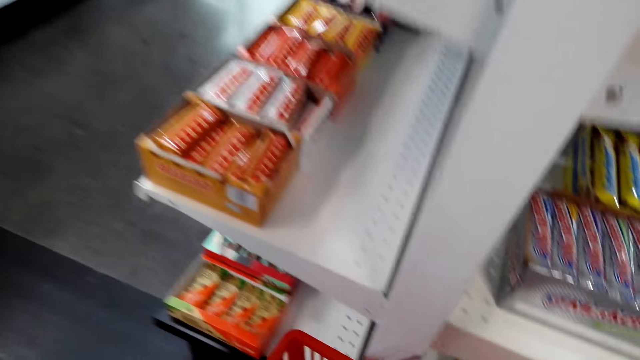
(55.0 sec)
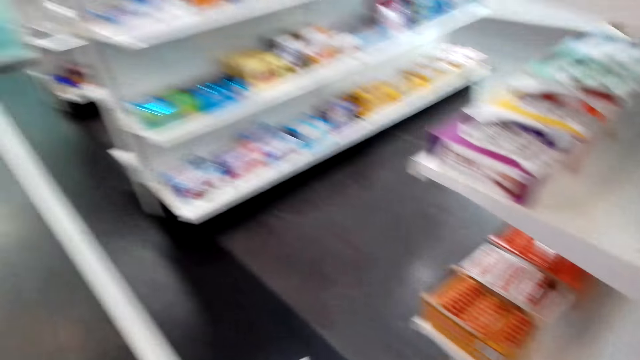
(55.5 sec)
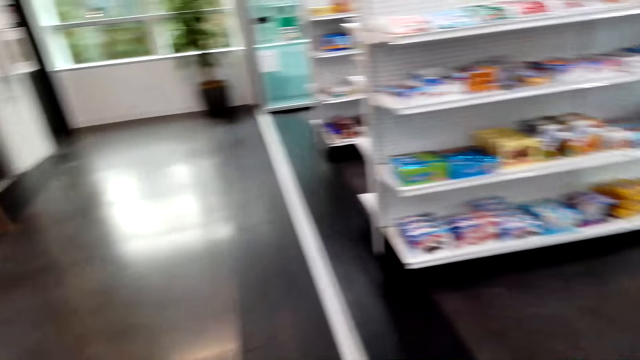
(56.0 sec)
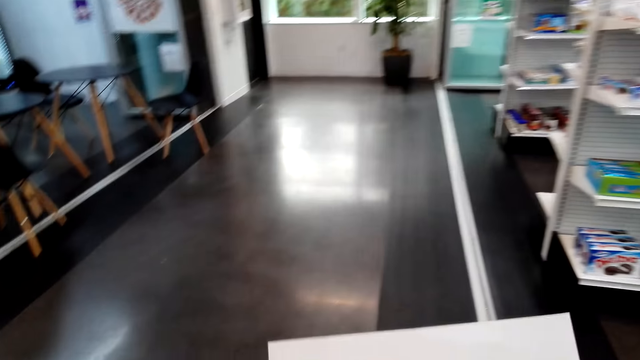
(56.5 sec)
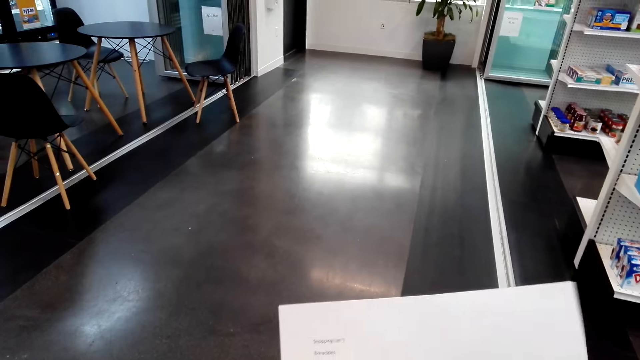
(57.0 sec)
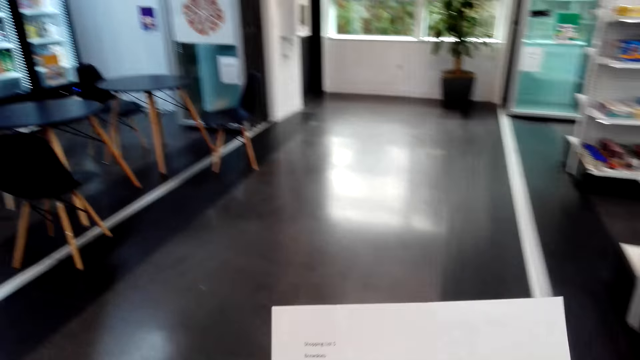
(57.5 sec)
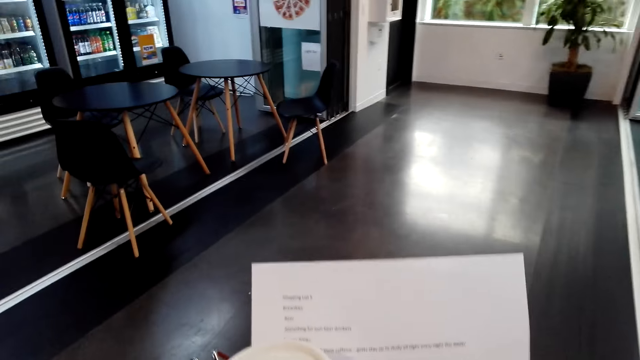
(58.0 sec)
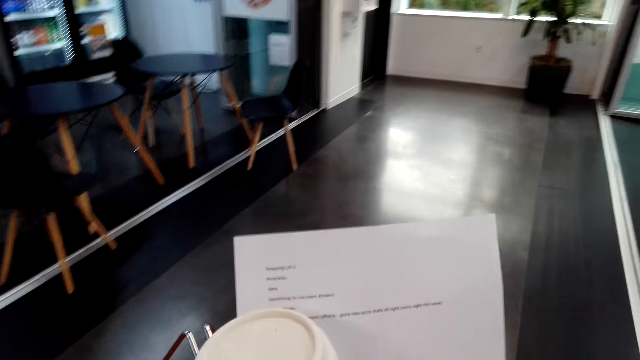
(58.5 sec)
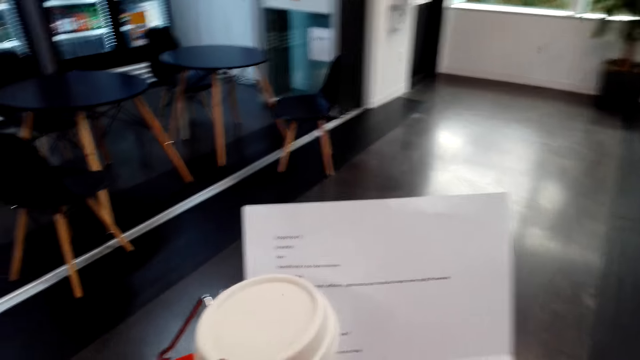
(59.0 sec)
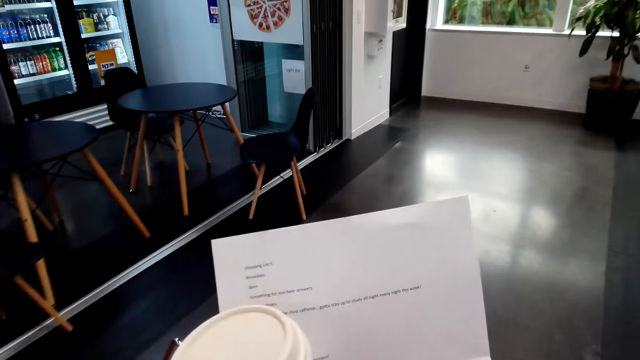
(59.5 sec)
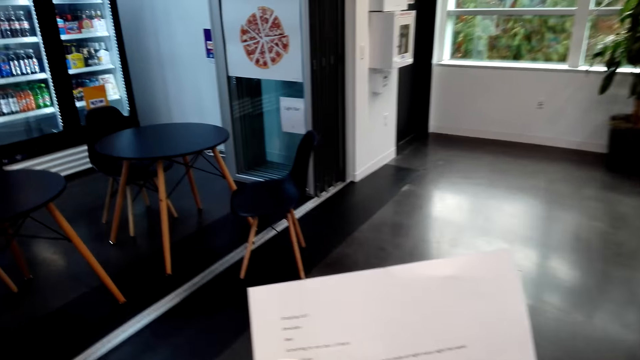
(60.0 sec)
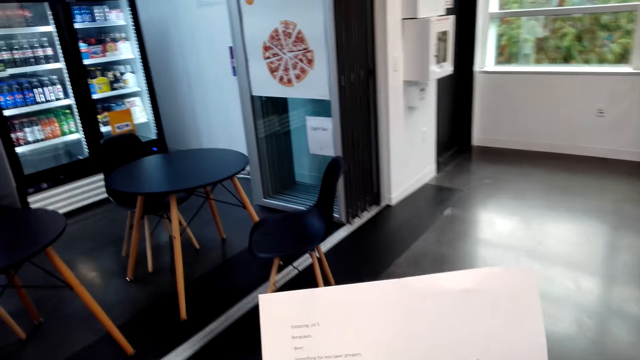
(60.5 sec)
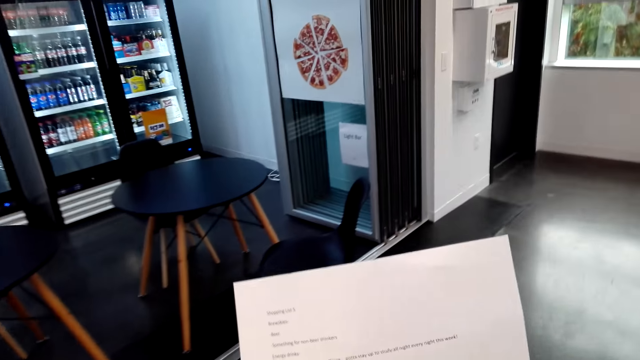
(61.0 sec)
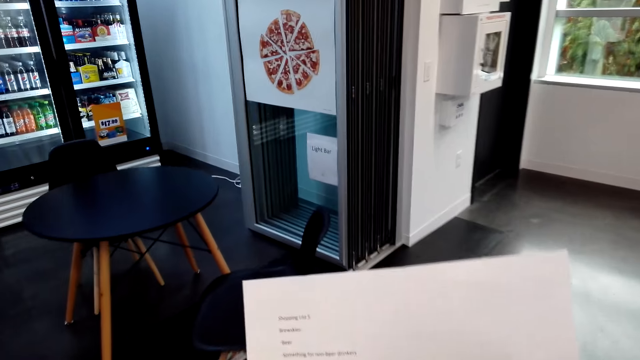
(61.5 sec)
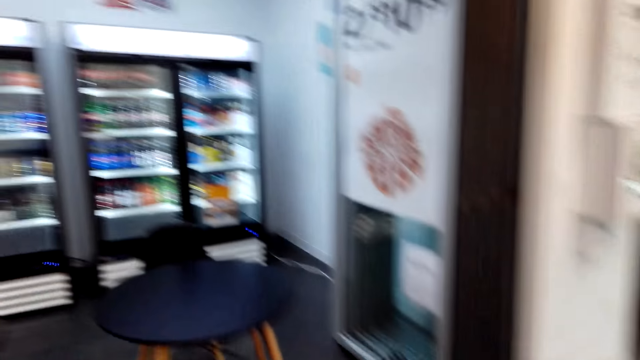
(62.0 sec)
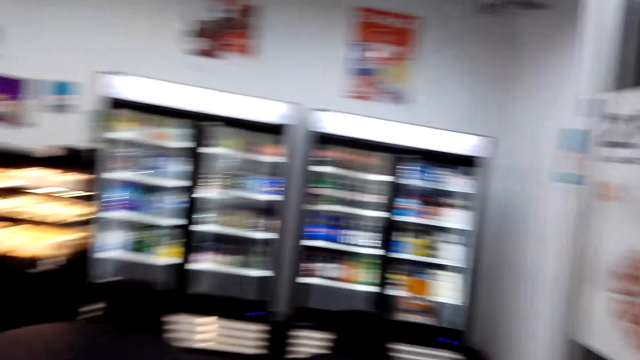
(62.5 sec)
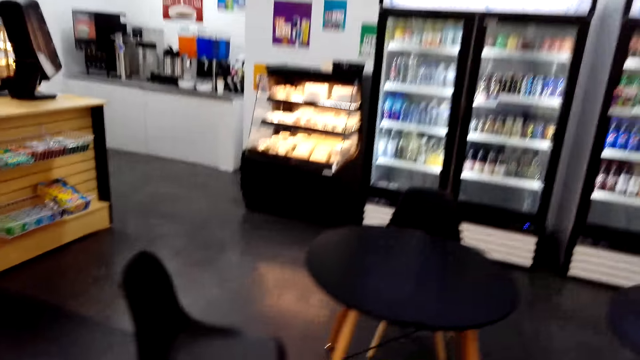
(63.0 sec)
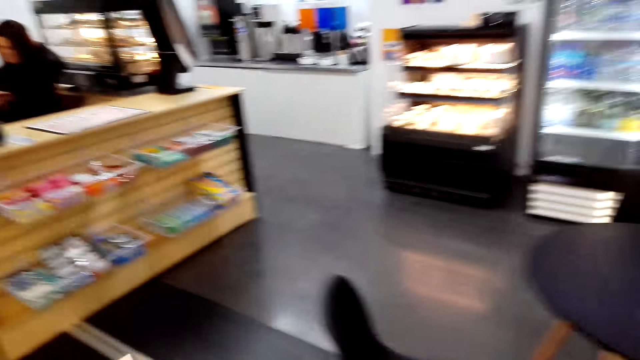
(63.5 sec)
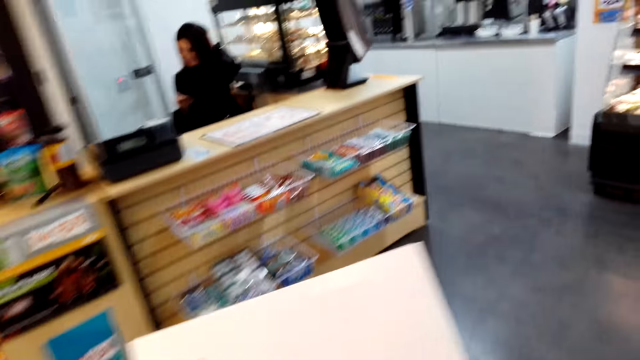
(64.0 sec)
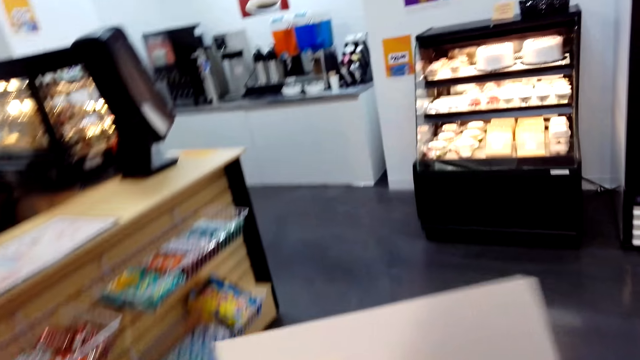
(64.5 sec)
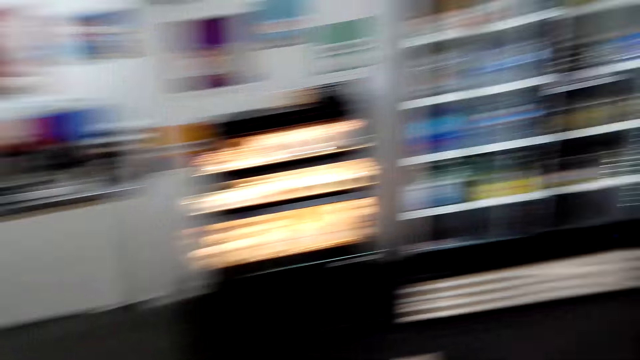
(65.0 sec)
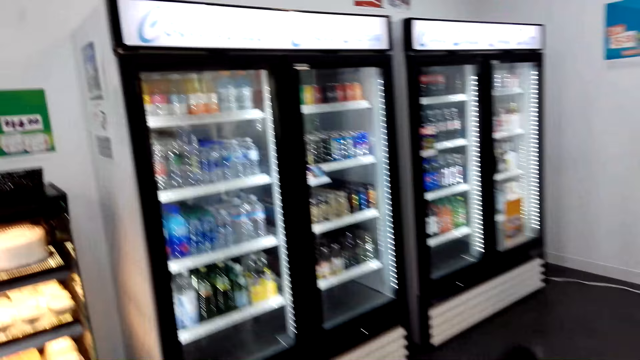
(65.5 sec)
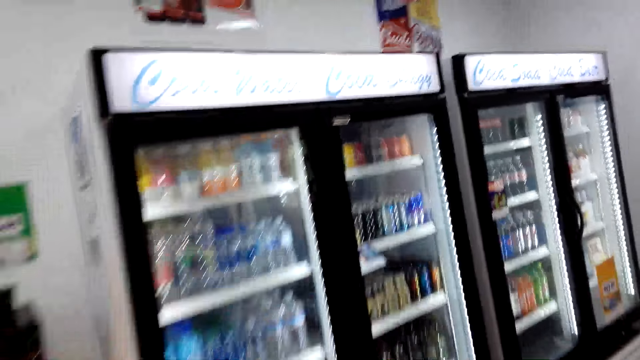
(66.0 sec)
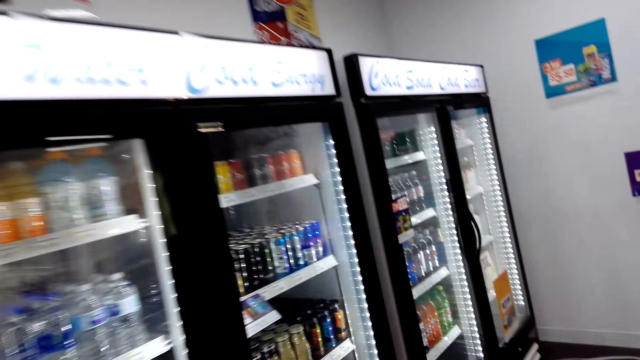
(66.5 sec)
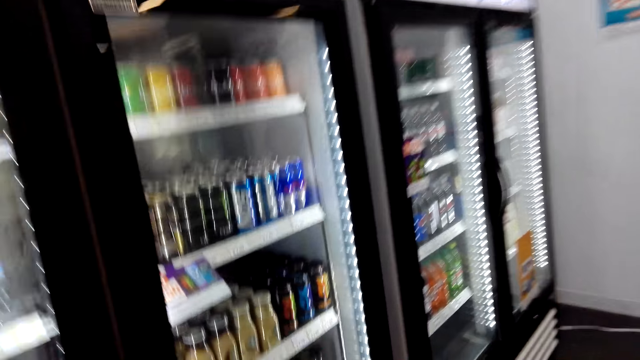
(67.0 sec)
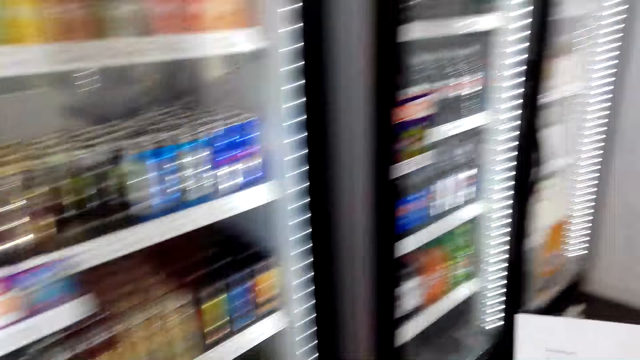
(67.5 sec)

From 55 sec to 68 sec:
The camera wearer walks in the supermarket. They look around. They look at the paper. They walk around. They look around. They walk around.

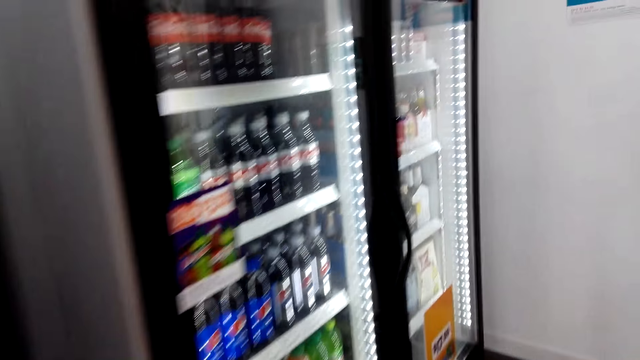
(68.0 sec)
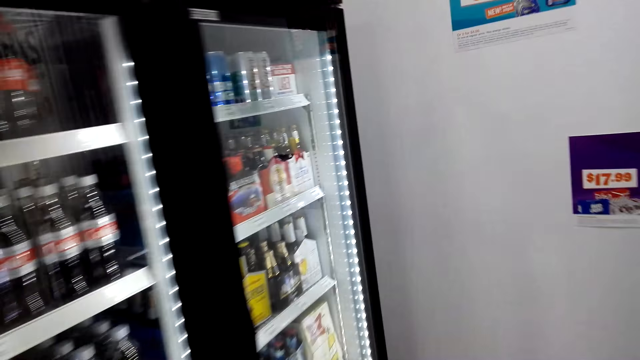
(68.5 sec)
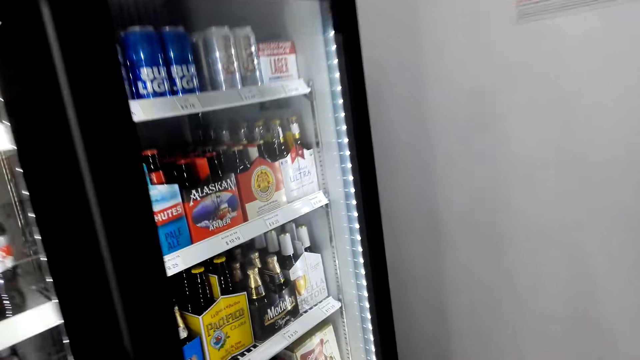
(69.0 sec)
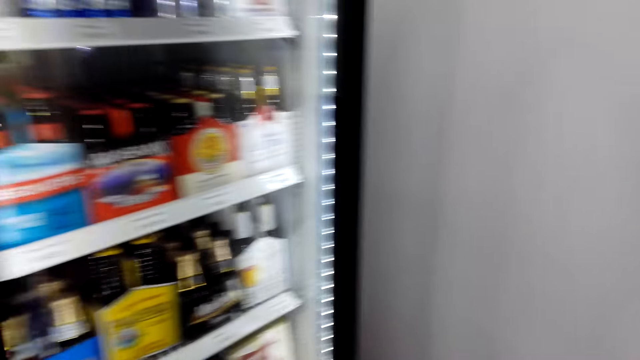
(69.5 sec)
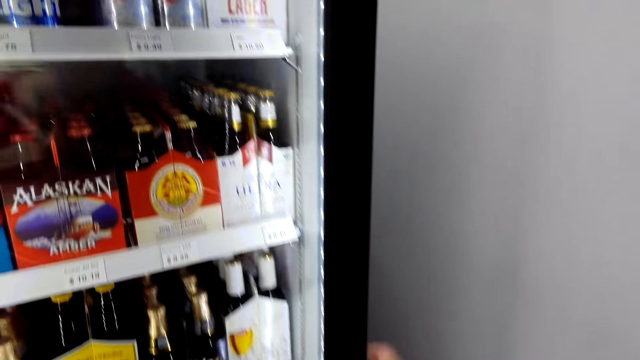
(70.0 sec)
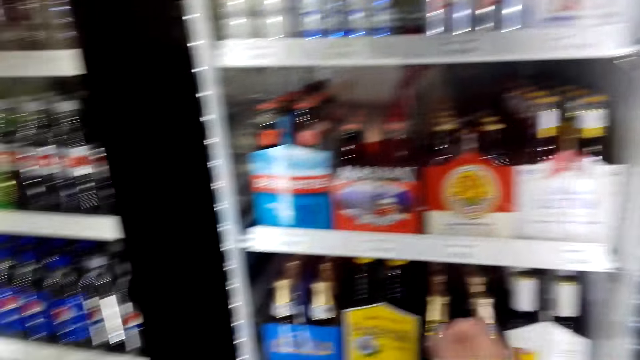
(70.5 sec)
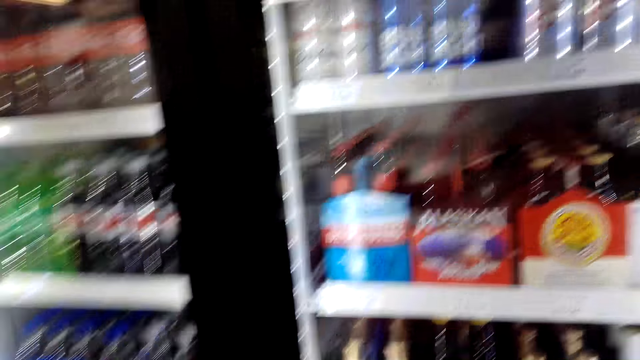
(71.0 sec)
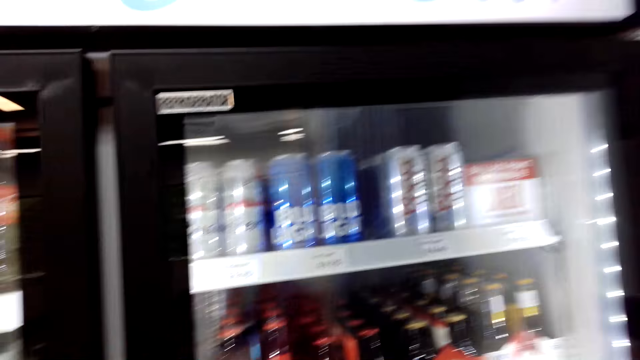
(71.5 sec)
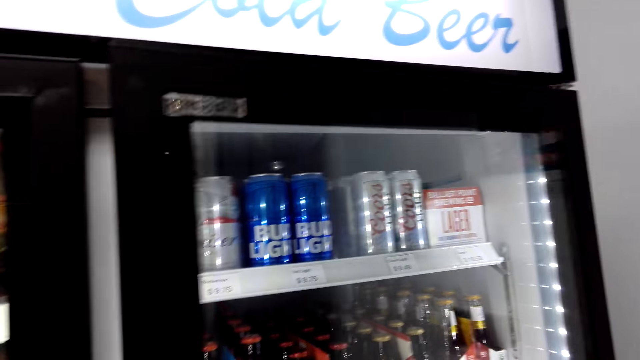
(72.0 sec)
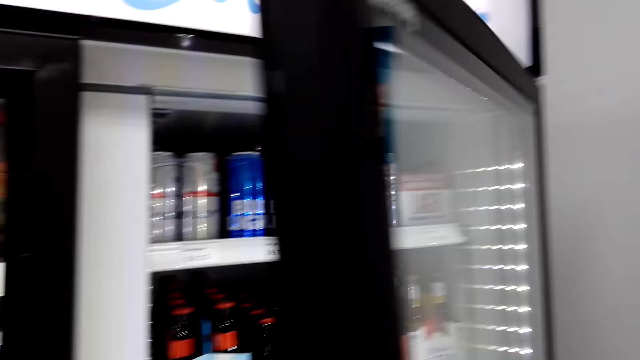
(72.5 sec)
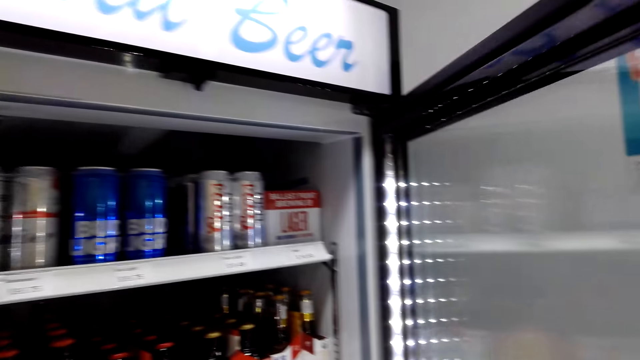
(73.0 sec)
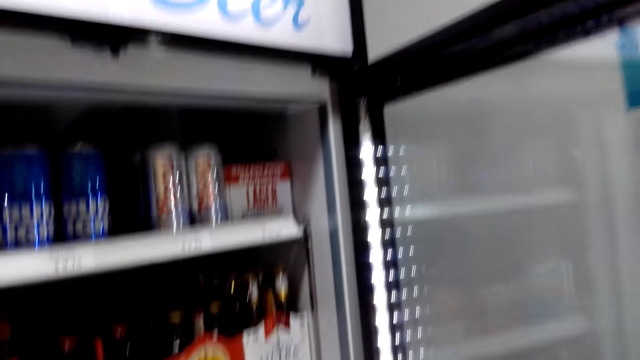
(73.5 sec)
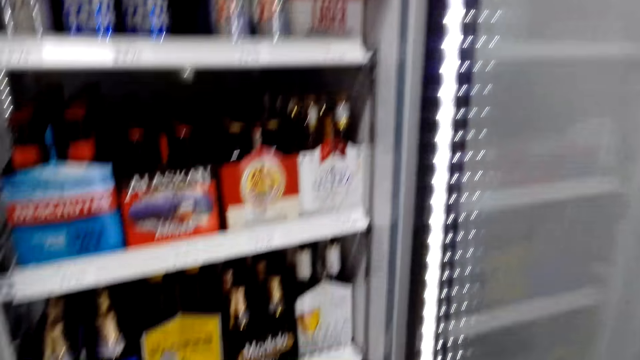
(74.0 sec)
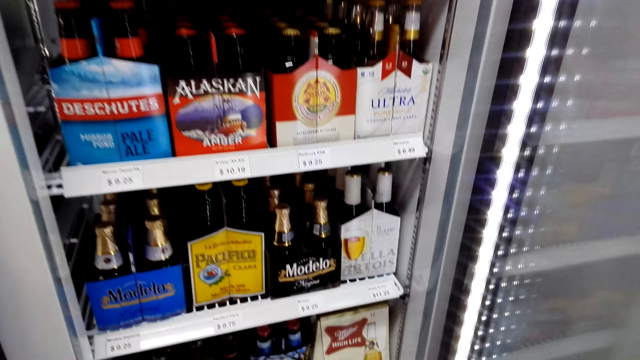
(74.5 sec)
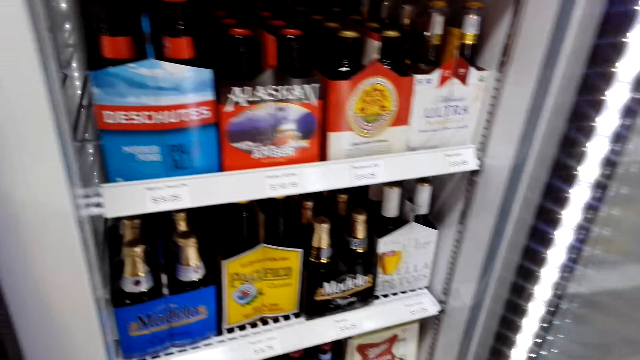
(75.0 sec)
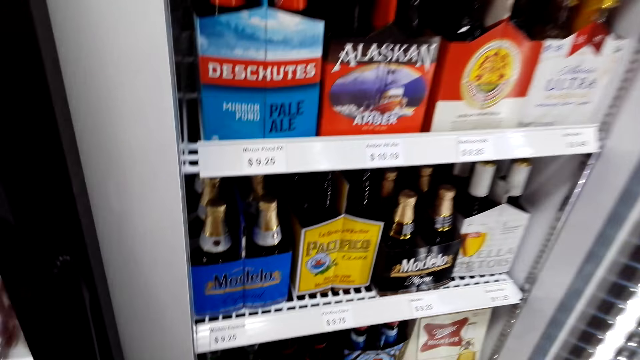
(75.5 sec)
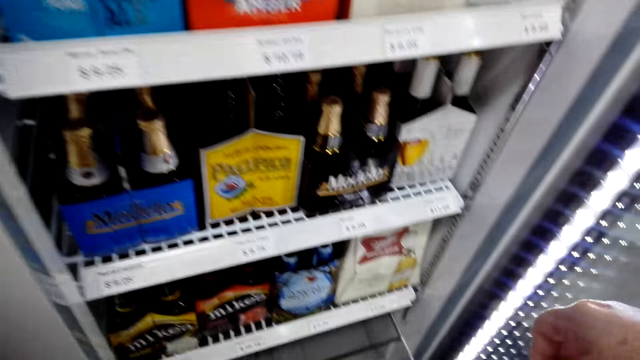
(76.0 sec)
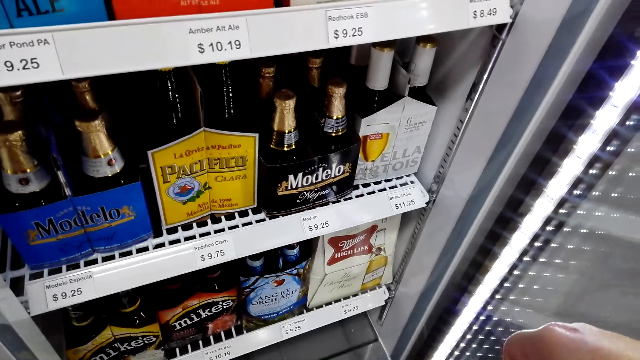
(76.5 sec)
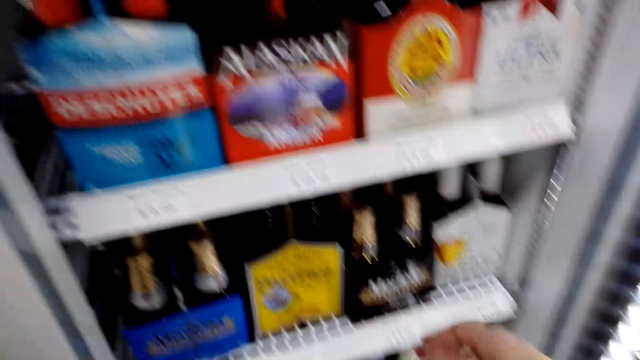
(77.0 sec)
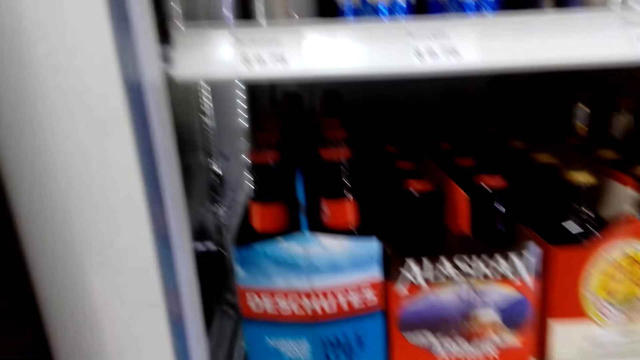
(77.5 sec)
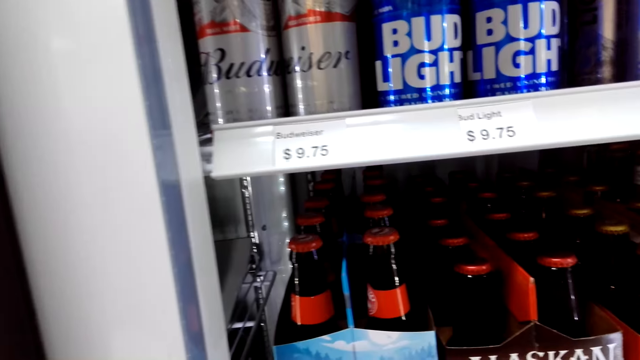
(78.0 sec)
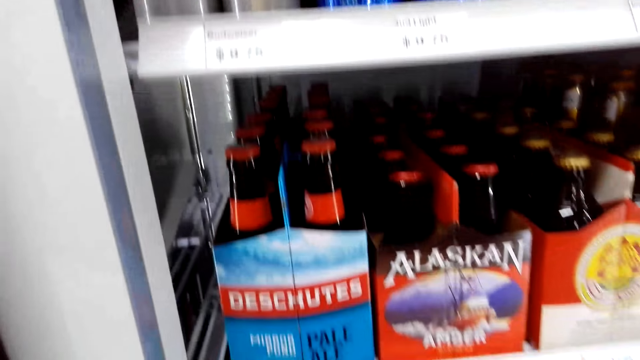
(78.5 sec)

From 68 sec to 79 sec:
The camera wearer looks around. They look in the fridge. They open the fridge door. They stare at the items in the fridge. They look in the fridge. They pick up a beer.
